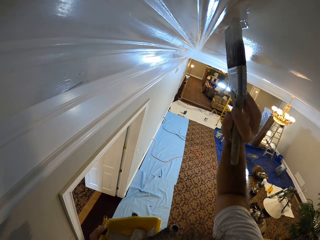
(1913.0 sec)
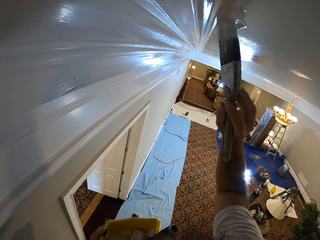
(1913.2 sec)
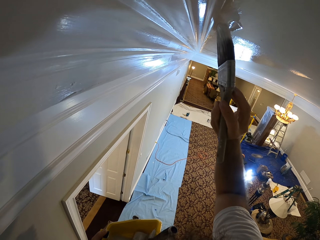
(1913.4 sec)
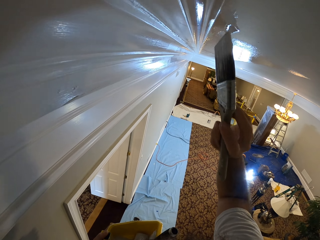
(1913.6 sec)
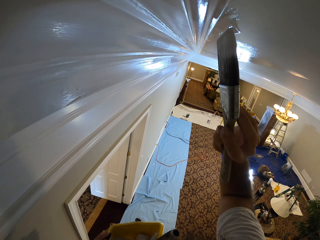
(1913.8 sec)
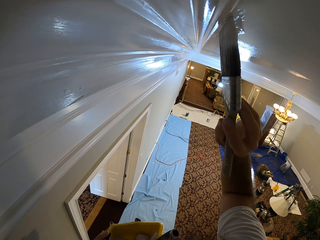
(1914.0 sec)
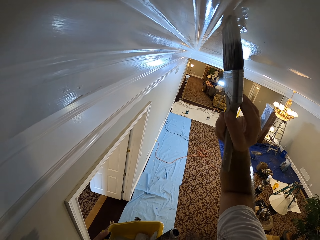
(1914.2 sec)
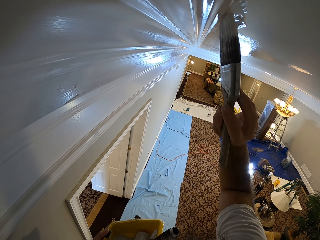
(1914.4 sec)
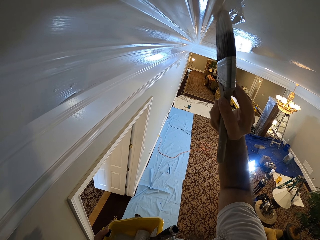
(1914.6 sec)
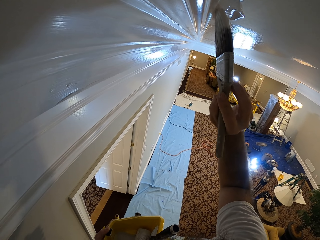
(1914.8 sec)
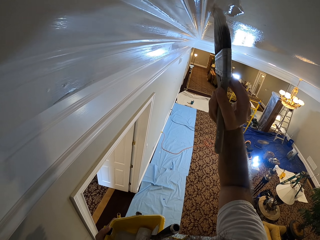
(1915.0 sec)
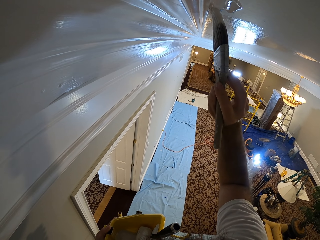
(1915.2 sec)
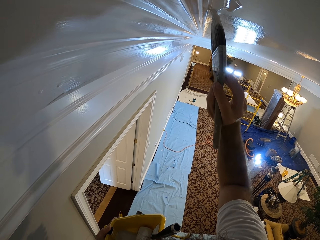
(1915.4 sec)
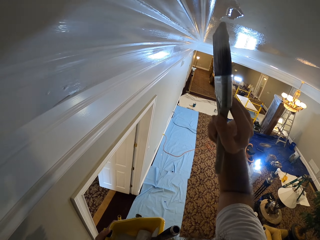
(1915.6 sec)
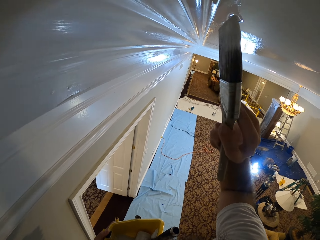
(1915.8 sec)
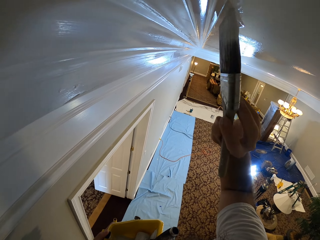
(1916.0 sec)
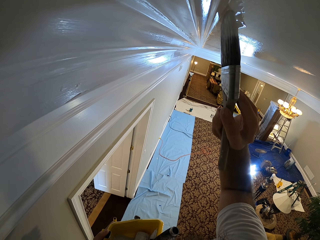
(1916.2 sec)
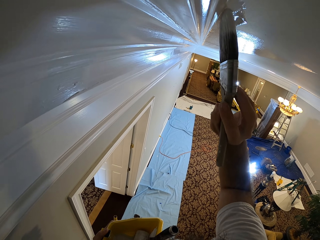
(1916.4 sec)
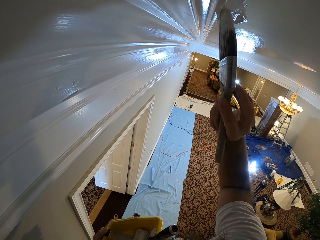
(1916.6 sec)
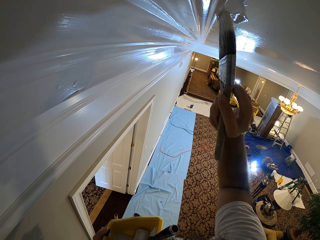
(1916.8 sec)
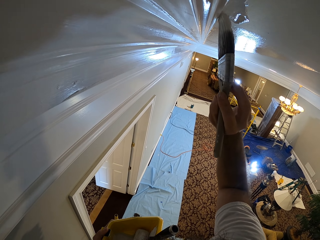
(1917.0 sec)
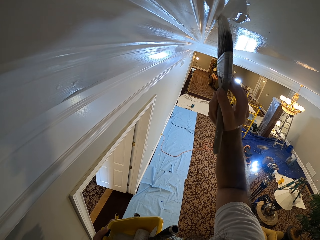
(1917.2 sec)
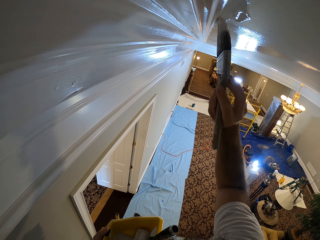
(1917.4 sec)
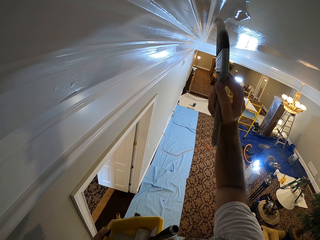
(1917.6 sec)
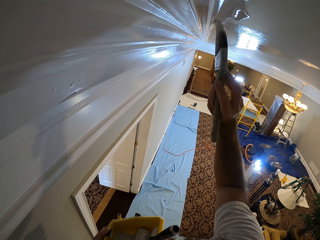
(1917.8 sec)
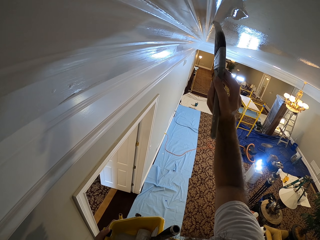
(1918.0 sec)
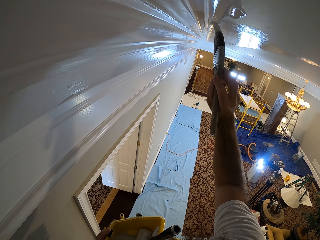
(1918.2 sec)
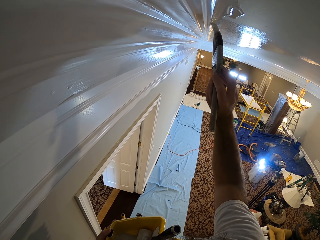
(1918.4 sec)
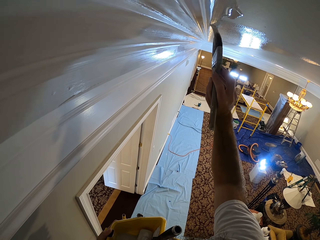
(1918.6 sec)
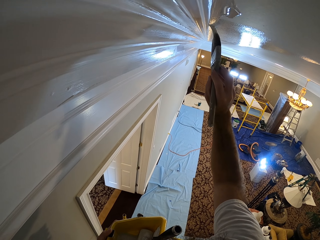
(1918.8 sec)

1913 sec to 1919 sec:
The camera wearer paints the wall of an apartment with the paintbrush in his right hand.

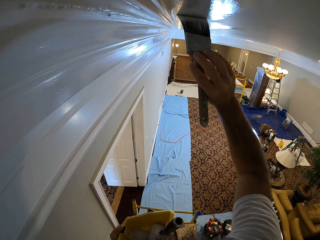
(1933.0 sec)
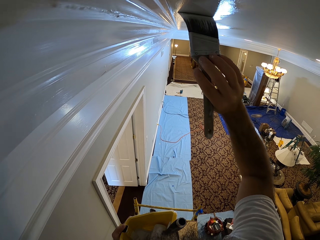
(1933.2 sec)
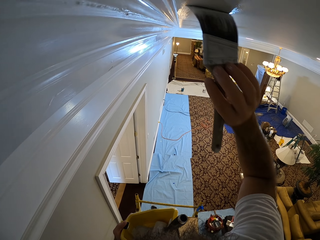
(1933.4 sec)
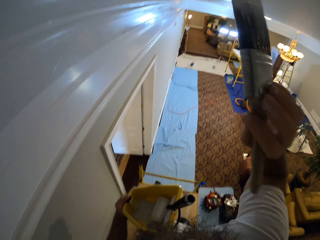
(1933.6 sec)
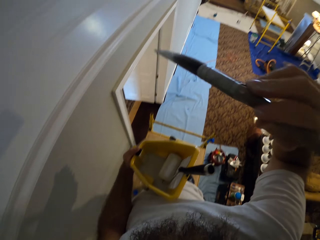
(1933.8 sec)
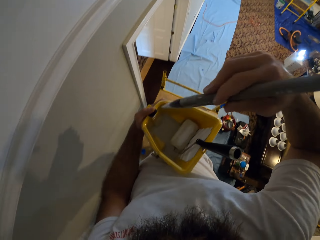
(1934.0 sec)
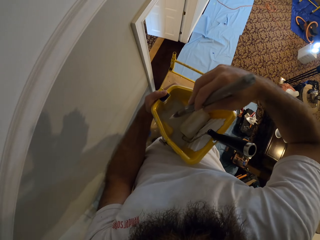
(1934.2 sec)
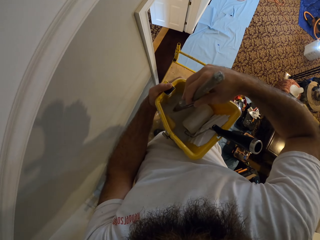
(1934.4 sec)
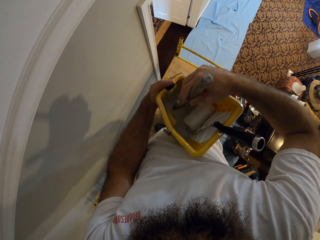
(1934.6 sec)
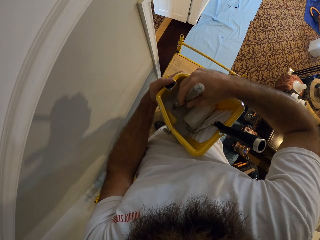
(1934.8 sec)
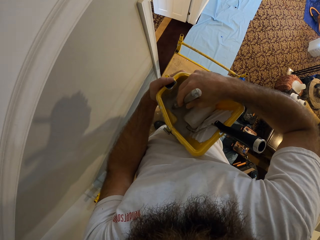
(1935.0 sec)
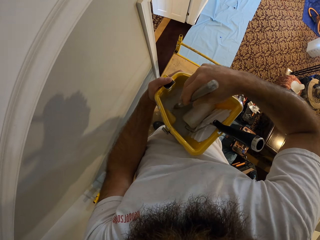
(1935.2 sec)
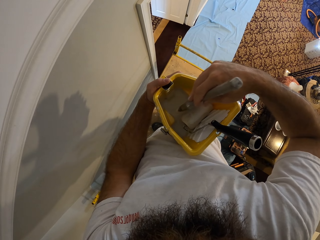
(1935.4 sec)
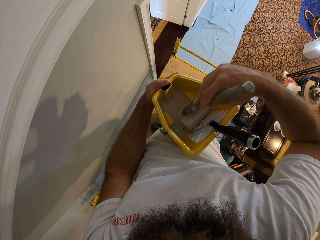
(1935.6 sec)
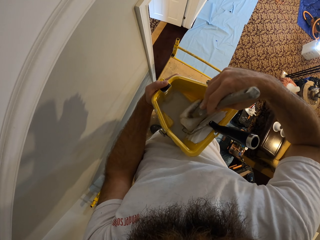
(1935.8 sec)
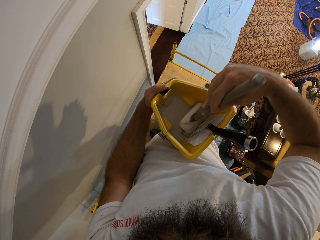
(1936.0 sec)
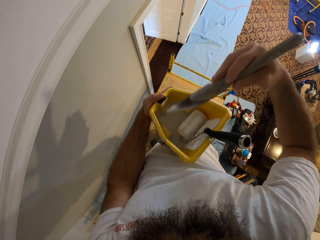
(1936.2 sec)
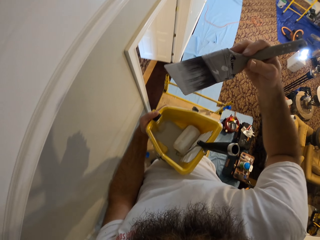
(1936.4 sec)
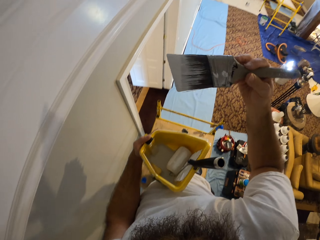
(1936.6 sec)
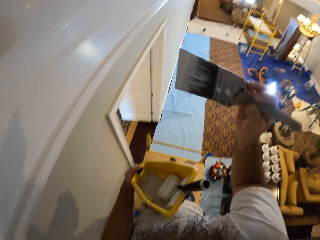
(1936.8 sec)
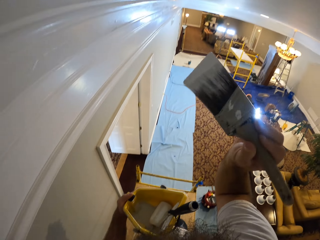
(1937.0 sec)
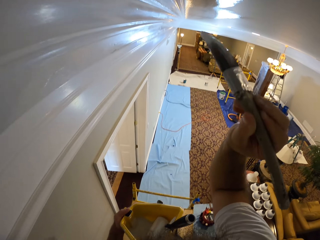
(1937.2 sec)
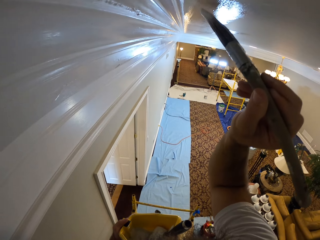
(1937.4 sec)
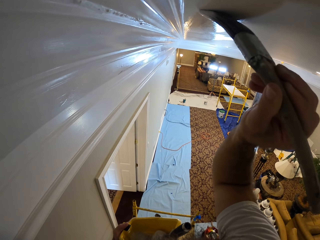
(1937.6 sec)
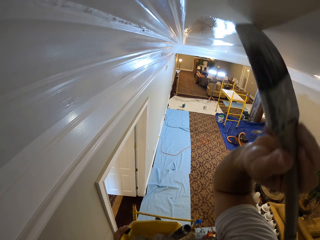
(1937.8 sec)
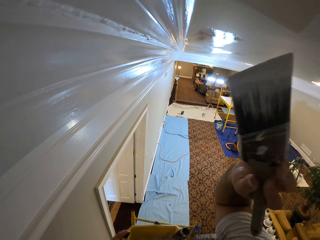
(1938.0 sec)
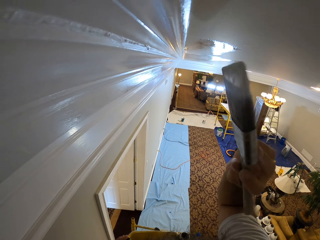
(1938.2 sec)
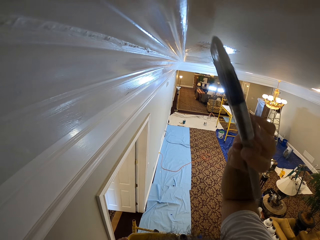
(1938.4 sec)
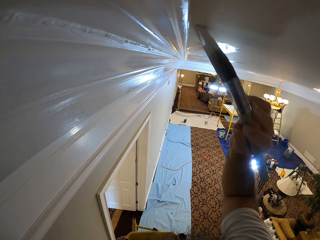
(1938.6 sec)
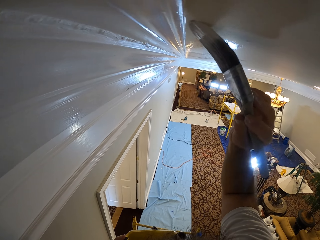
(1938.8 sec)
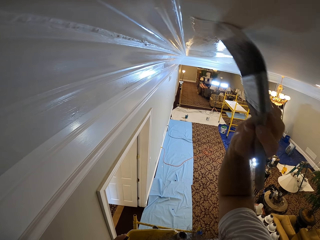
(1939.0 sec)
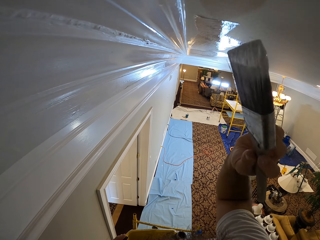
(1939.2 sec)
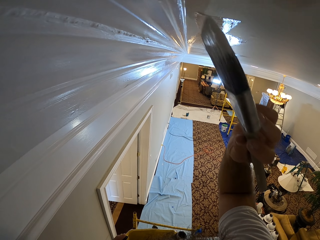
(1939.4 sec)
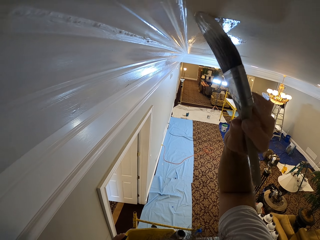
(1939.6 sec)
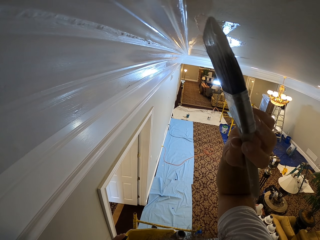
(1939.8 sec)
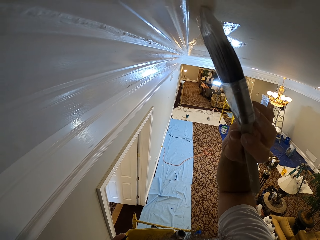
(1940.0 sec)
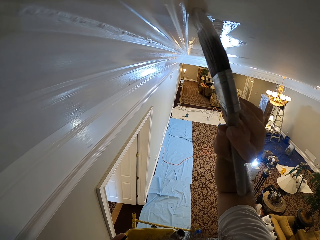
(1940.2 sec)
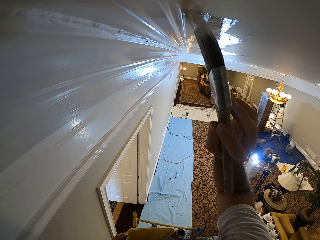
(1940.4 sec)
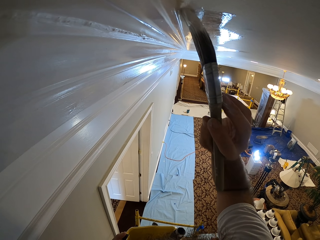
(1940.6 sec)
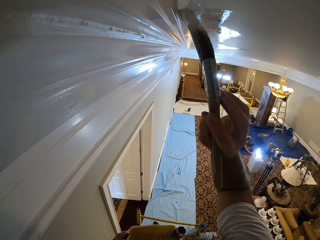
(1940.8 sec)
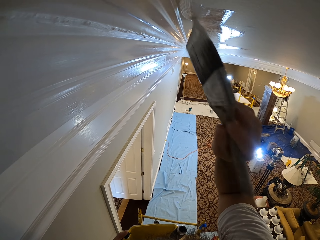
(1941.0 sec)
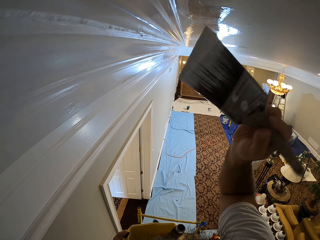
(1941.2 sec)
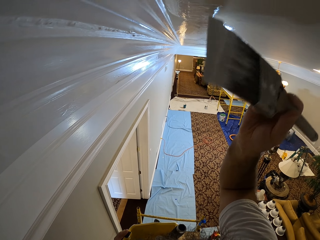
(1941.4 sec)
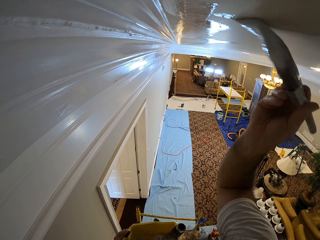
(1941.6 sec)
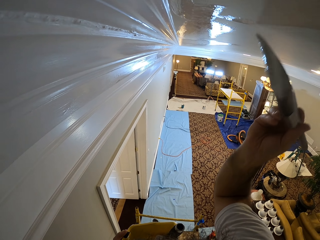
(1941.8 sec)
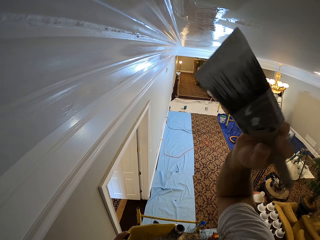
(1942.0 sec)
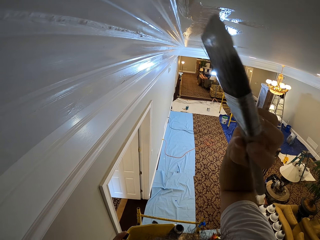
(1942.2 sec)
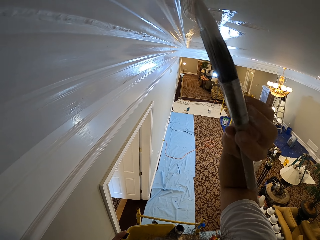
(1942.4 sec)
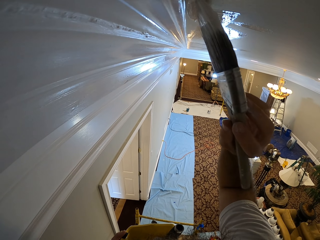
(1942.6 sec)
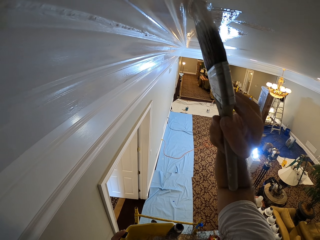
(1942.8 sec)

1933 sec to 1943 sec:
The camera wearer inserts the paintbrush into the paint in the paint container with his right hand. He paints the wall of an apartment with the paintbrush in his right hand.

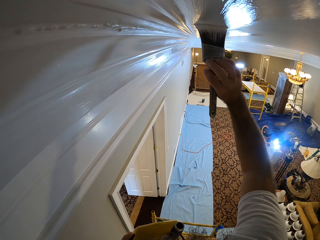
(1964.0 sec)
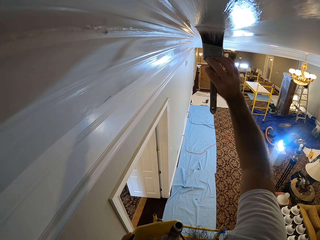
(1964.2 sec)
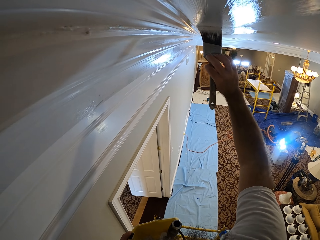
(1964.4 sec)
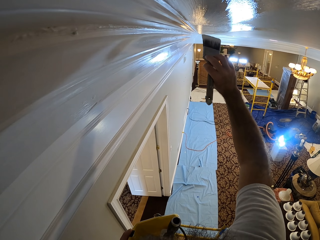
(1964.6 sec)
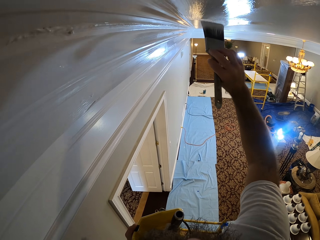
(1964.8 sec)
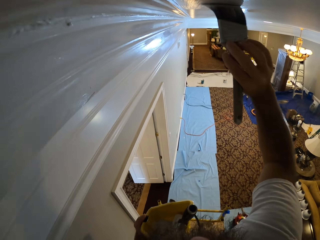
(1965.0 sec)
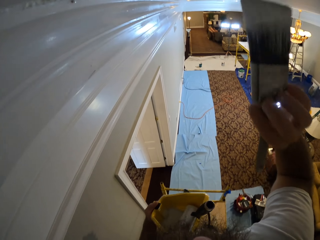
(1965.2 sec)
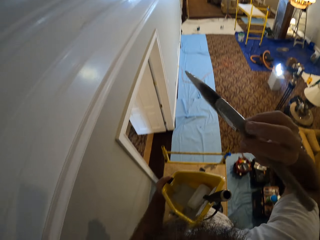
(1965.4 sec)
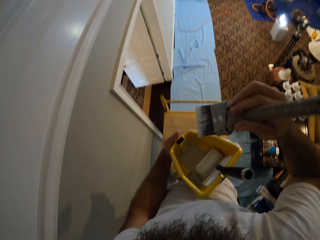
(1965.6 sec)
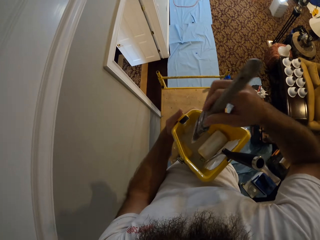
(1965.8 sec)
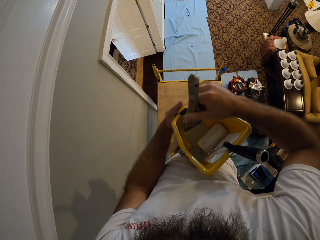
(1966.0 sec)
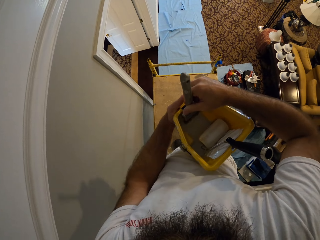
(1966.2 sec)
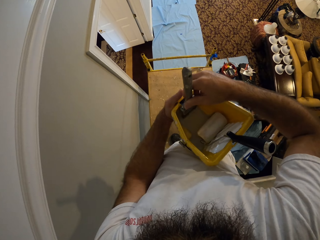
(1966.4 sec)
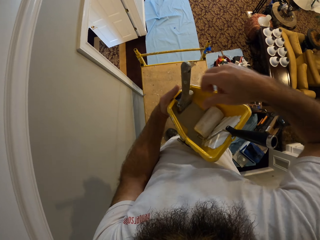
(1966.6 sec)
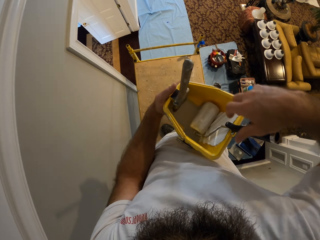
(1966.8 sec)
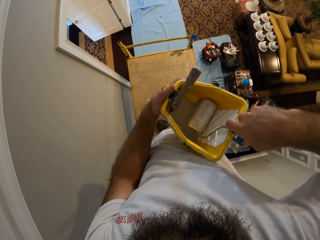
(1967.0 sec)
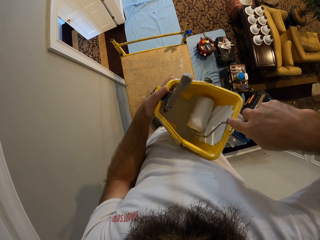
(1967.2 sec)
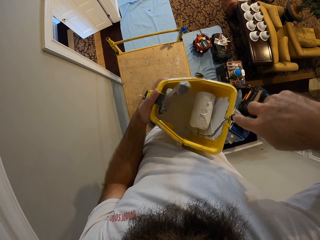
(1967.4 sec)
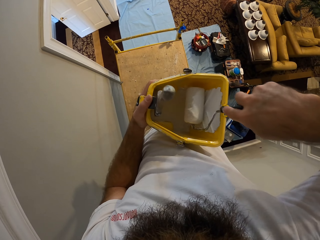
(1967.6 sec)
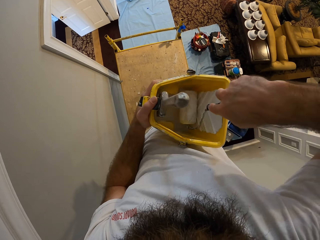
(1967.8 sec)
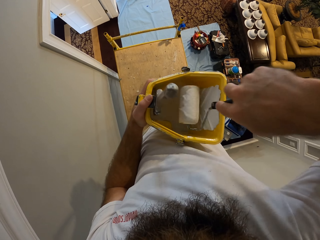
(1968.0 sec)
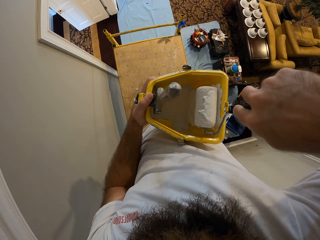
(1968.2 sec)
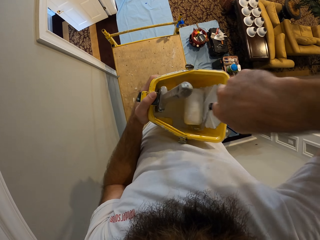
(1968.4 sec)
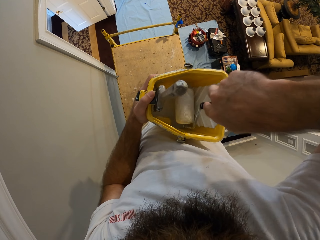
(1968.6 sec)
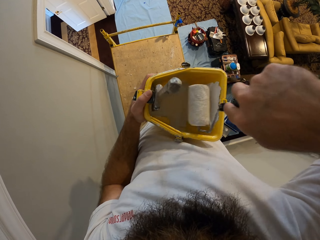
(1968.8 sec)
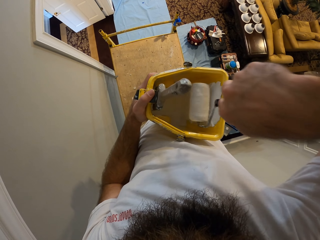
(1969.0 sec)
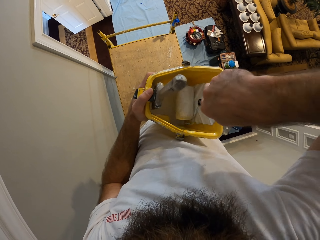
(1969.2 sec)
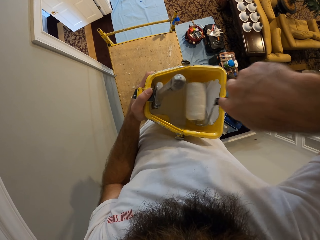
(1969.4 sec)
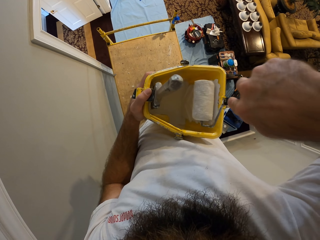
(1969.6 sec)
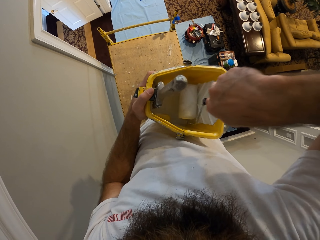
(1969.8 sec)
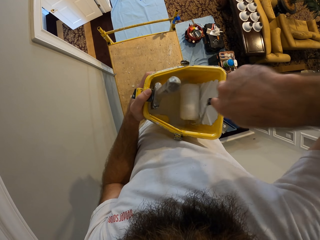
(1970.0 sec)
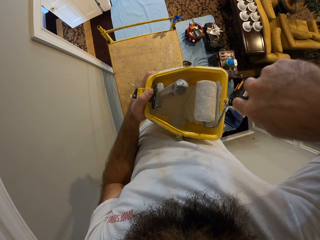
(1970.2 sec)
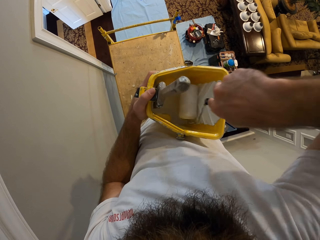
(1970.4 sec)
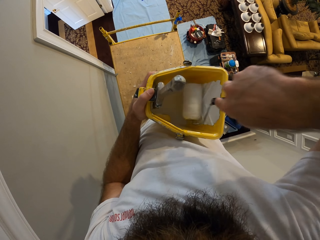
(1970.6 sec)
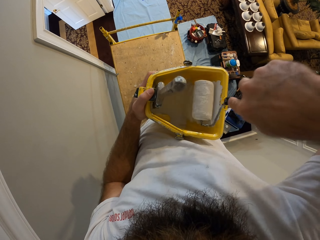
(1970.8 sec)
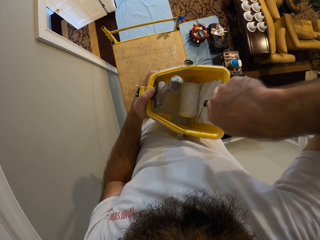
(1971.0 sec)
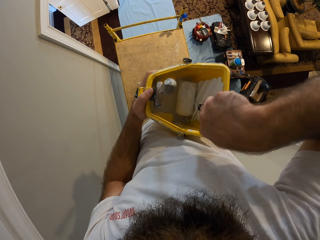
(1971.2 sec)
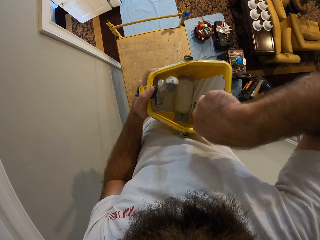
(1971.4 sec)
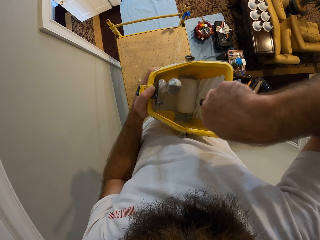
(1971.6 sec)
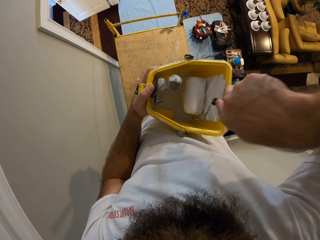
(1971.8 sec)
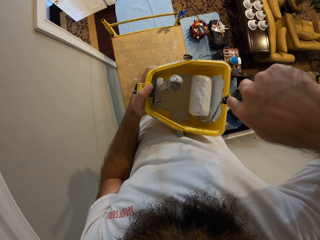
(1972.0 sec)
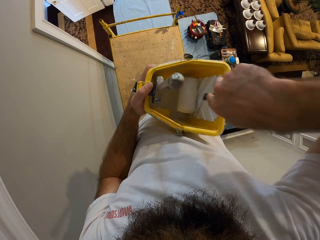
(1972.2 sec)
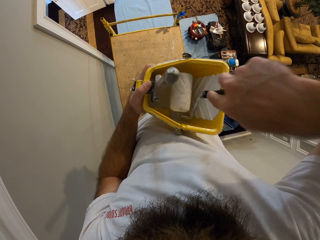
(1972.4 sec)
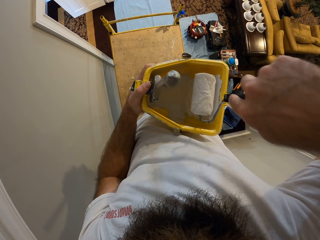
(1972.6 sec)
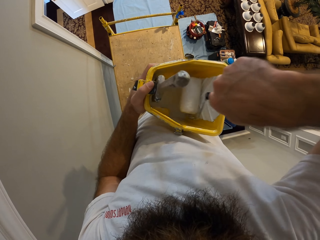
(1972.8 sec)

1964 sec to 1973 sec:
The camera wearer drops the paintbrush in the container of paint with his right hand. He picks up a roller in the container of paint with his right hand. He rubs the roller on the container of paint with his right hand. He holds the roller.
